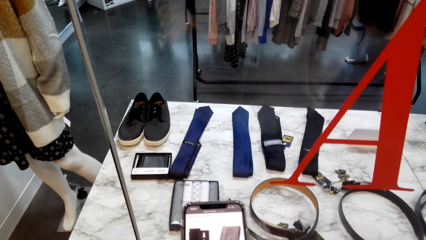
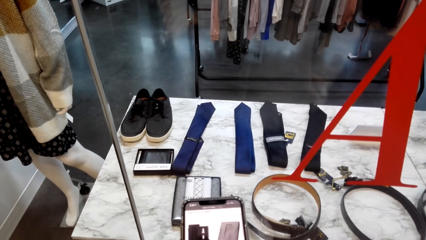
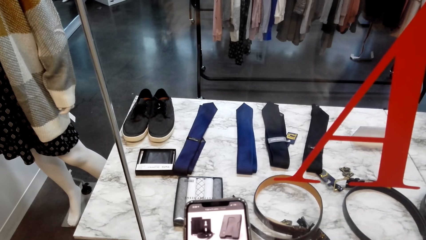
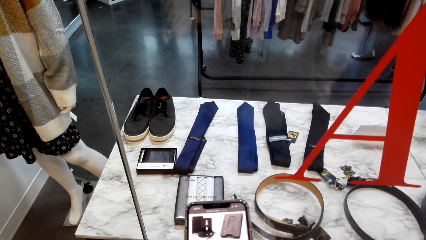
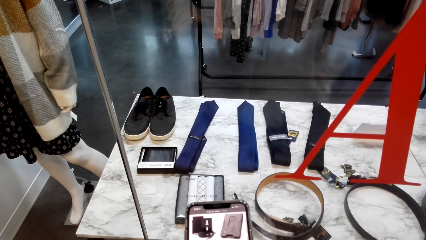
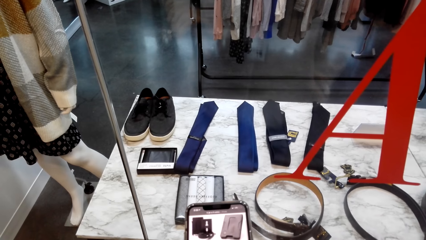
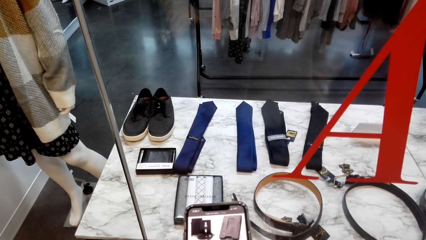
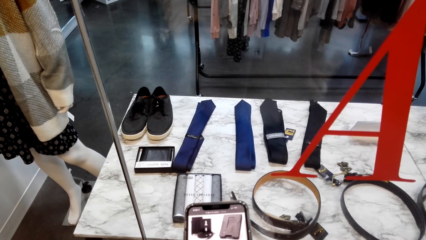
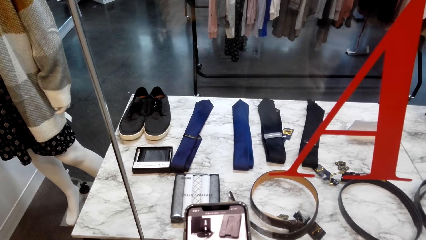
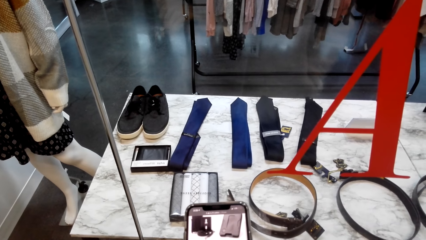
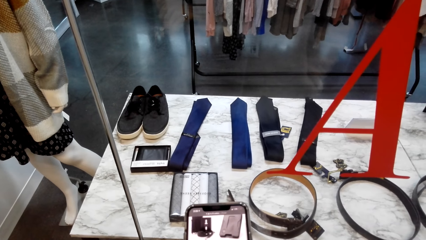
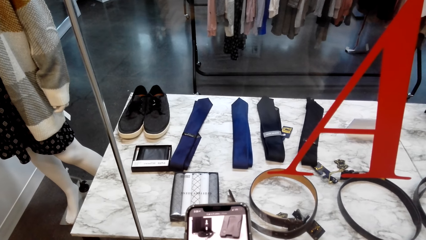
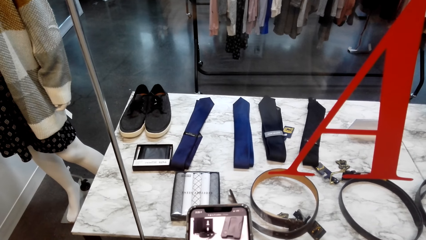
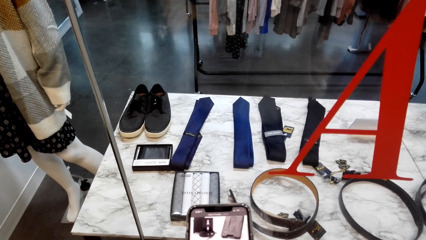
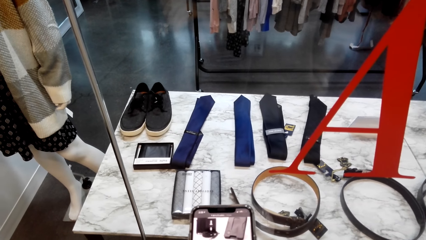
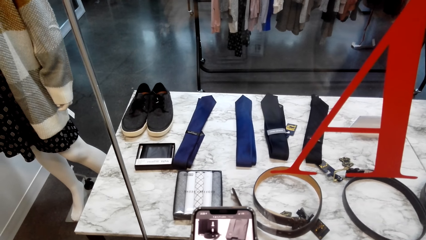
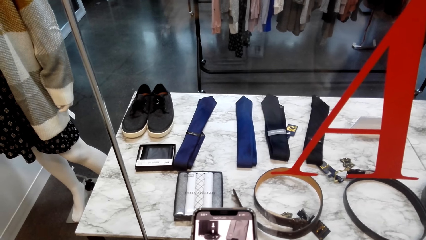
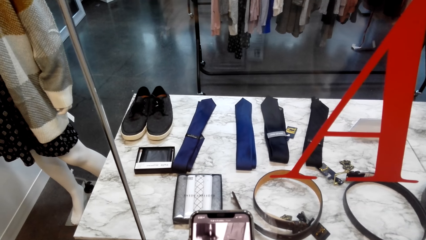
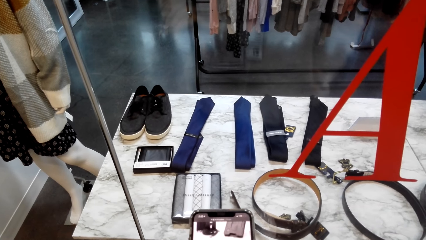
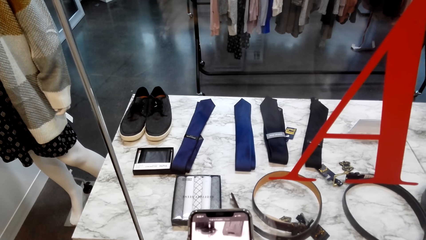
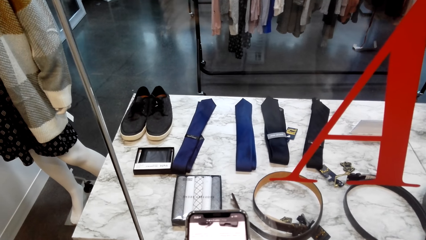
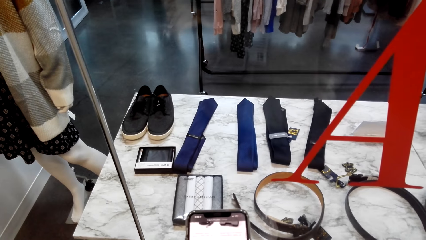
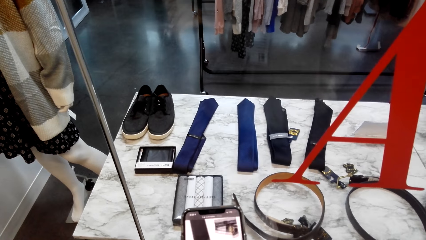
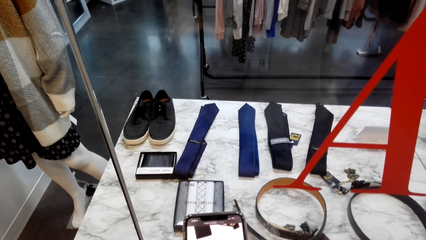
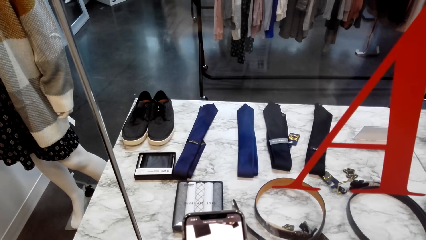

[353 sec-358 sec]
The camera wearer scrolls the phone. They scroll it again.

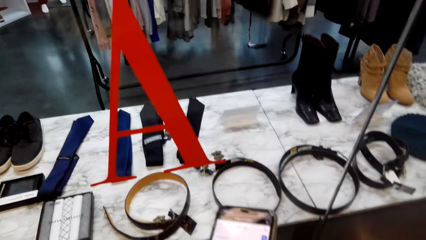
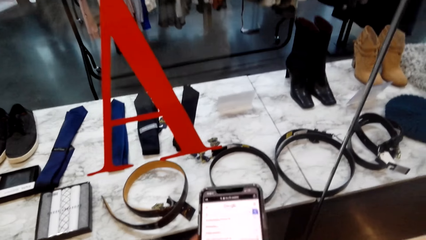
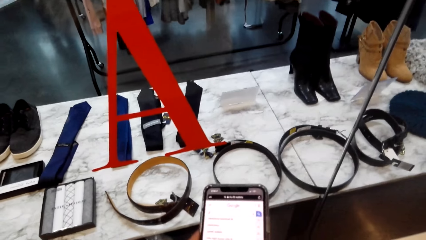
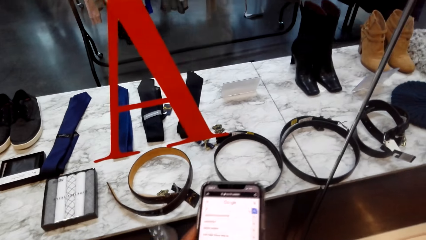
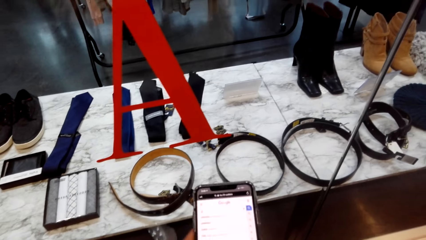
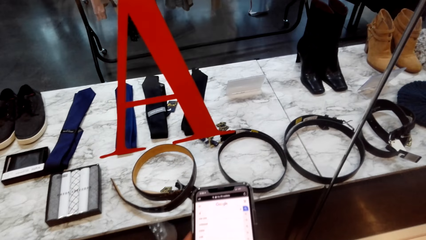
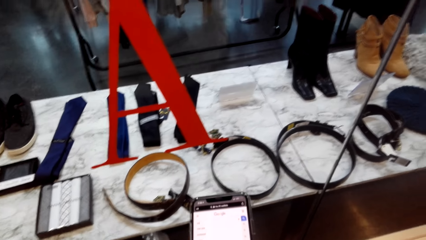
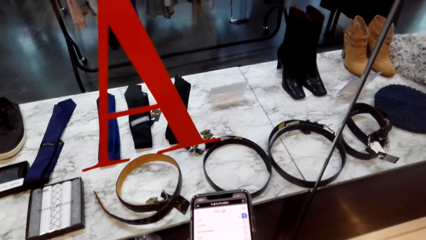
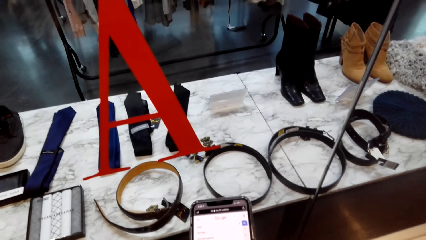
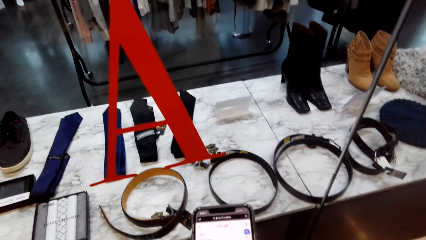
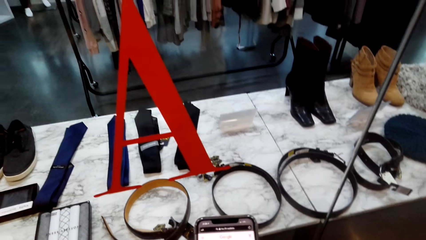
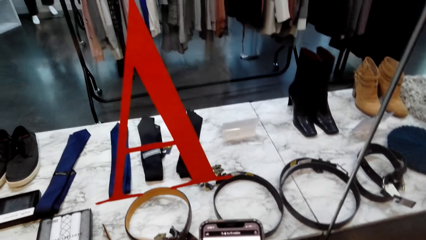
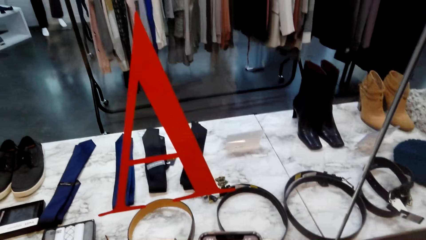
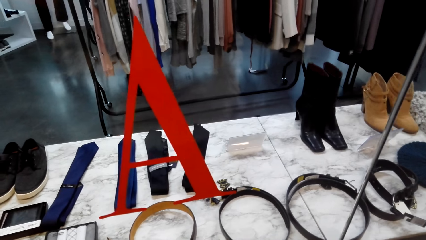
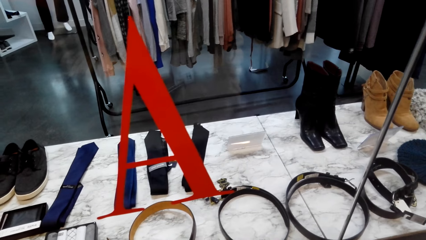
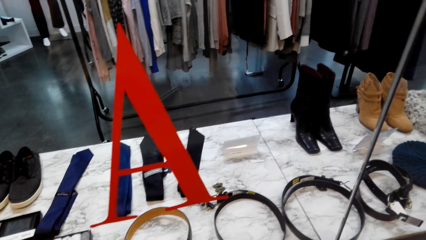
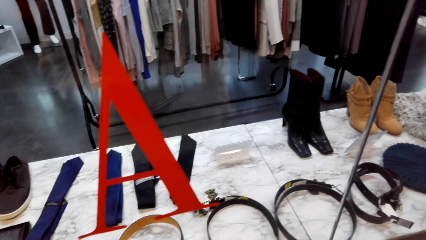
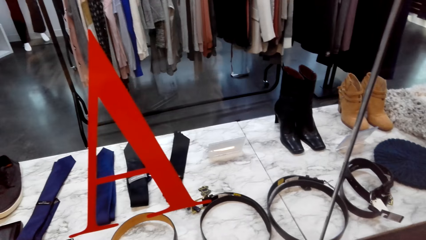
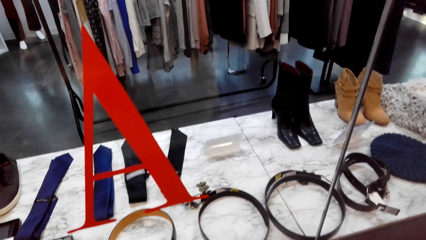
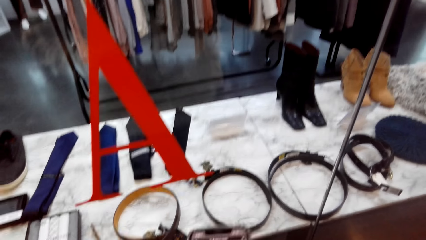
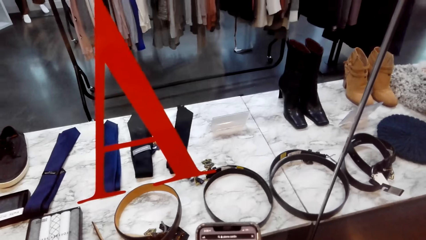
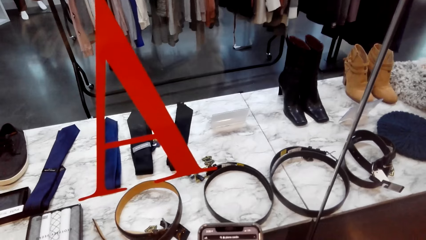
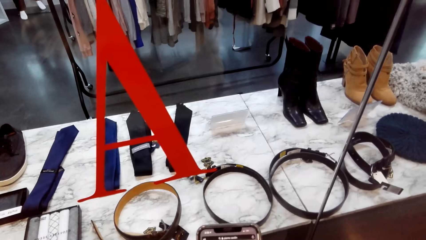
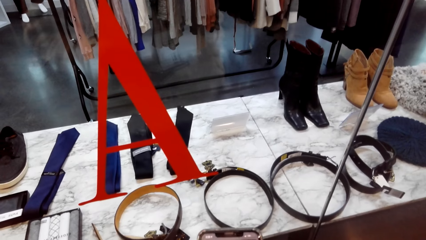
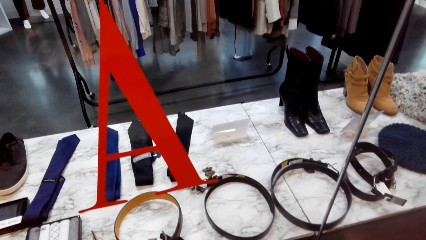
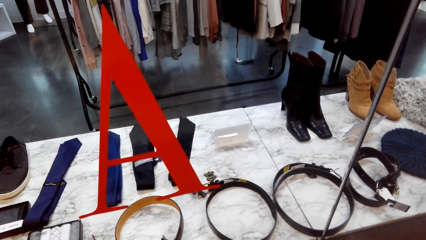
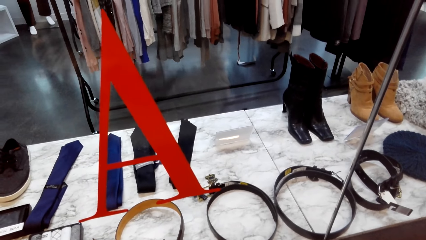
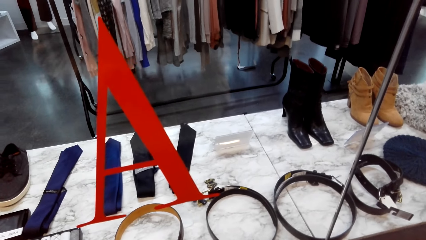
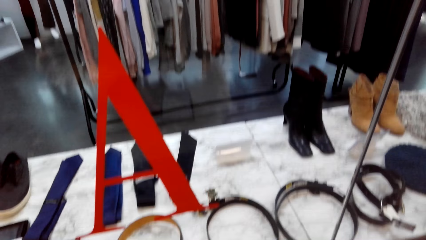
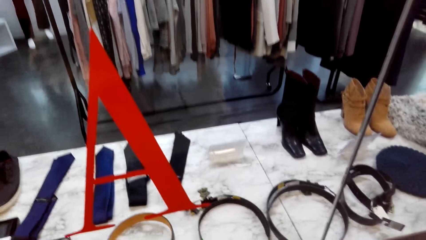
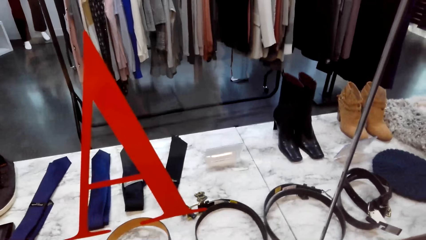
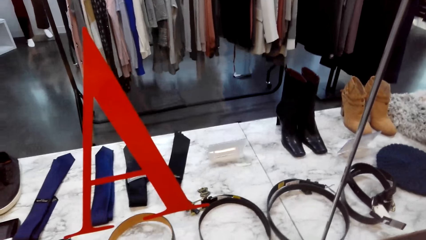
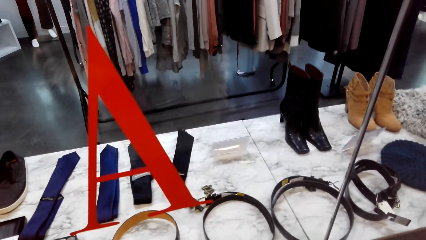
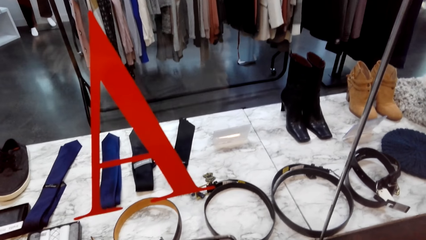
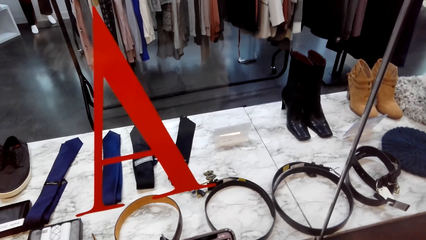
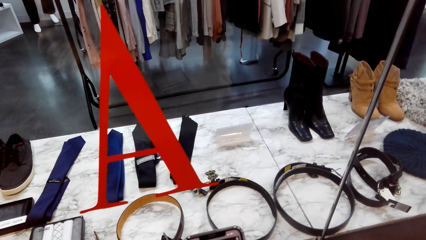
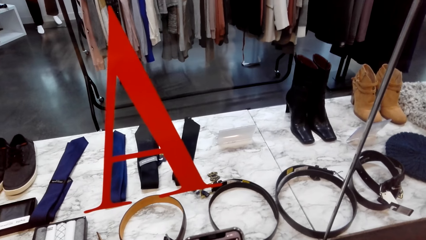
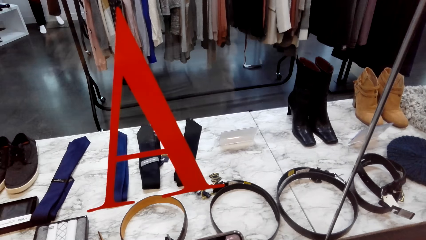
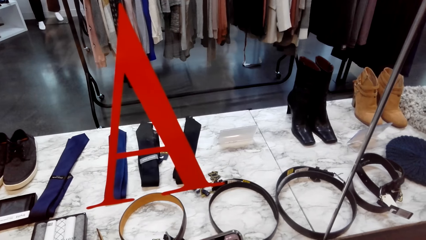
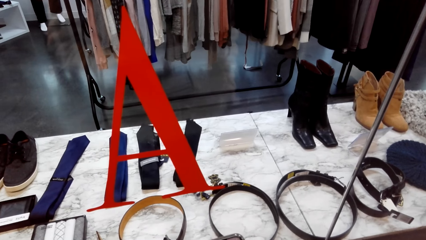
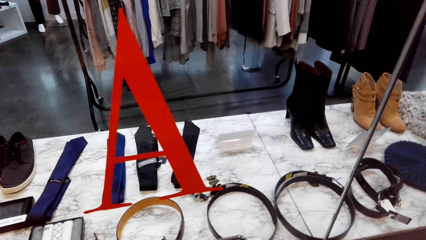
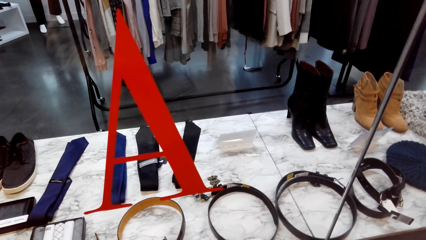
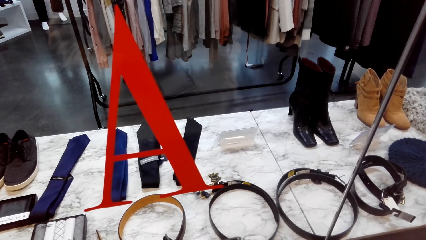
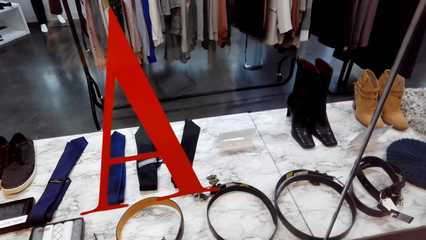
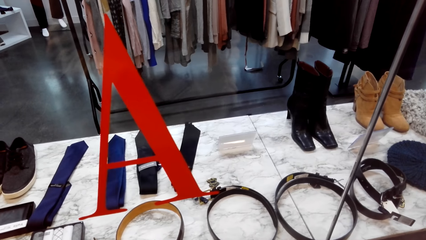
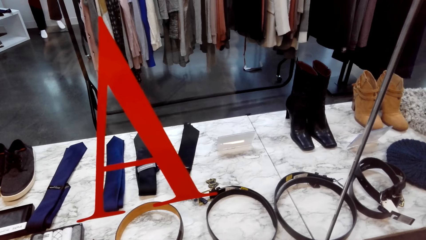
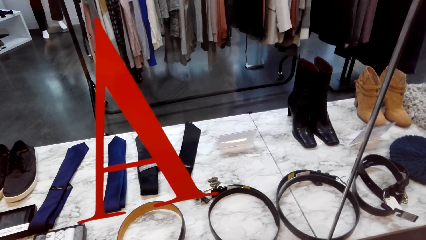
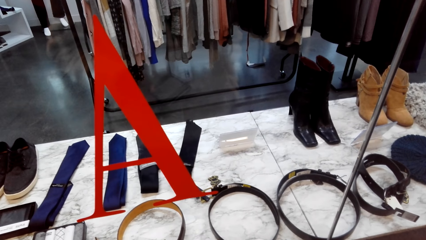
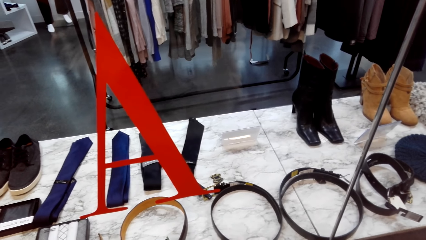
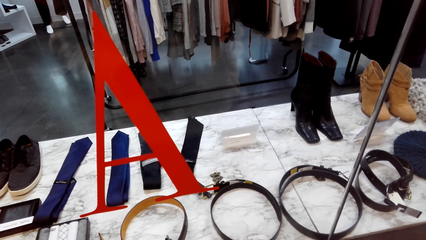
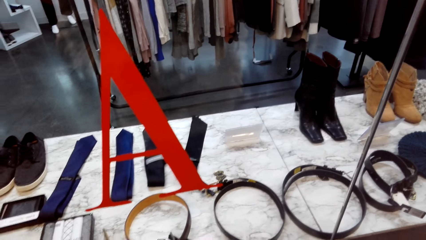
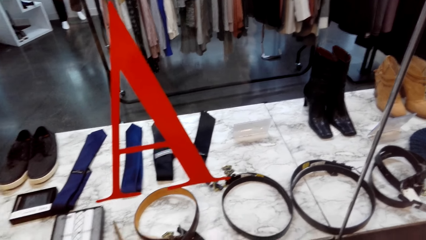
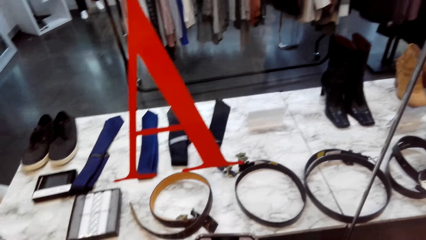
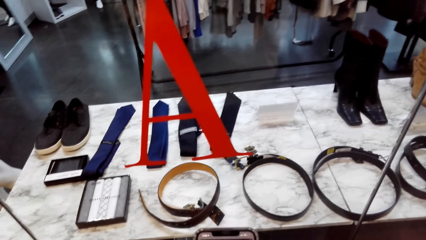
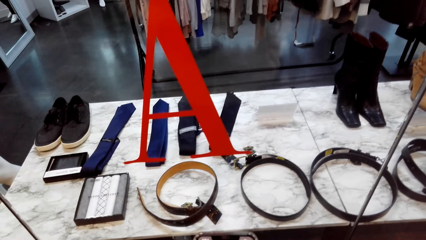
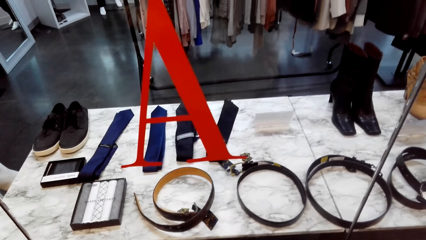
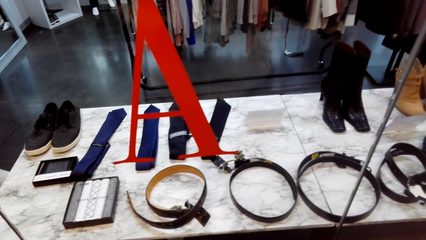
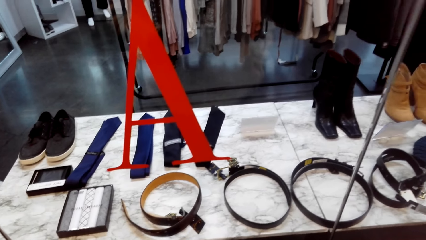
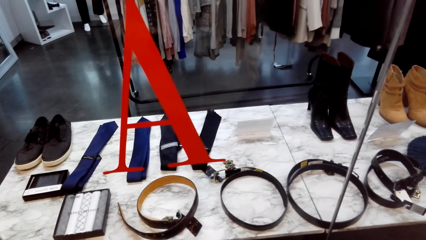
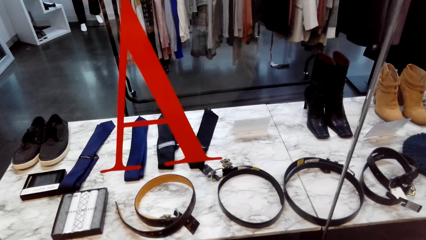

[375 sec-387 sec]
The camera wearer scrolls the phone. They do window shopping. They do window shopping again.
